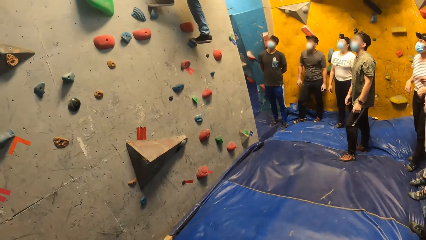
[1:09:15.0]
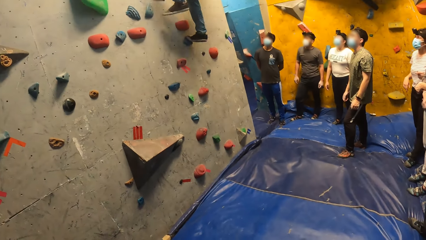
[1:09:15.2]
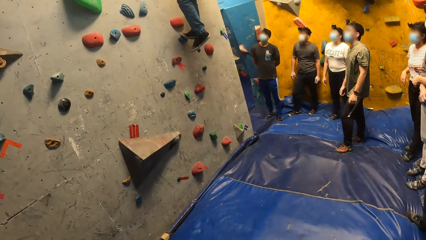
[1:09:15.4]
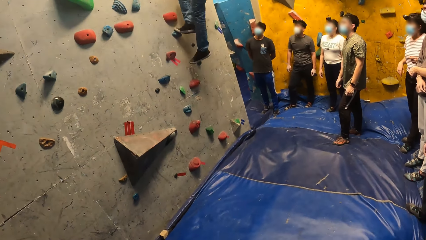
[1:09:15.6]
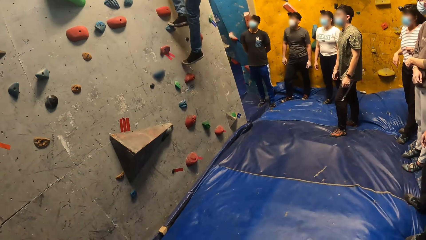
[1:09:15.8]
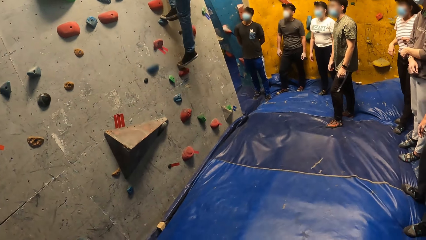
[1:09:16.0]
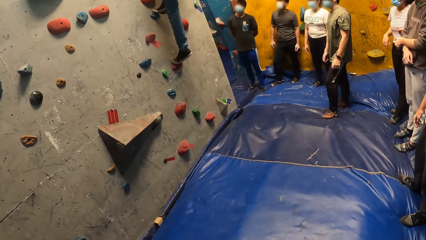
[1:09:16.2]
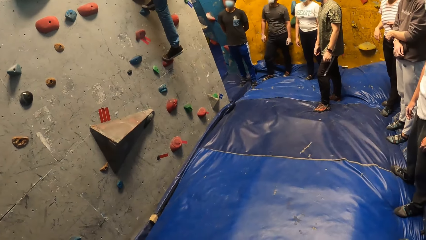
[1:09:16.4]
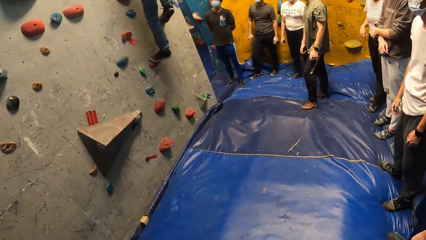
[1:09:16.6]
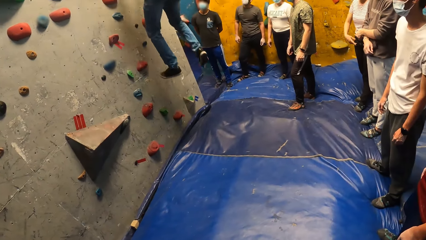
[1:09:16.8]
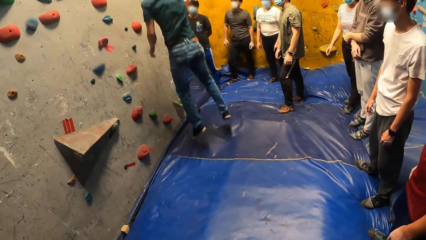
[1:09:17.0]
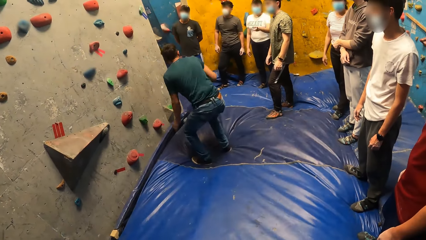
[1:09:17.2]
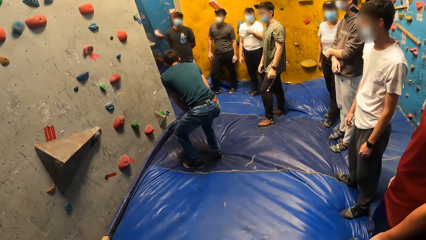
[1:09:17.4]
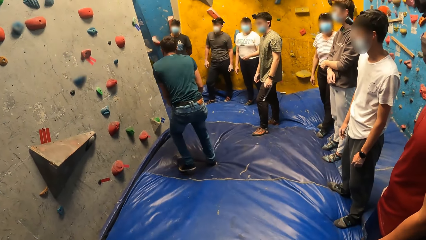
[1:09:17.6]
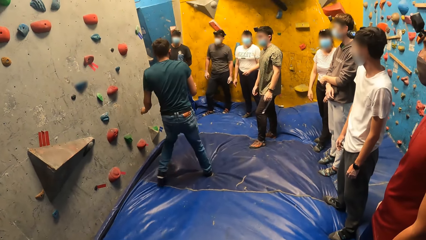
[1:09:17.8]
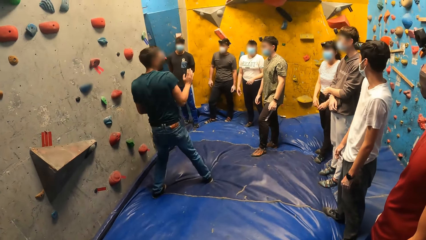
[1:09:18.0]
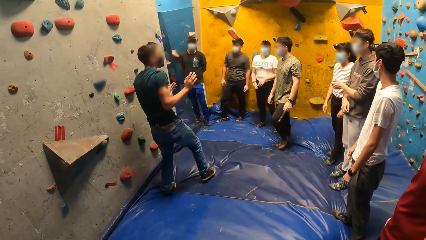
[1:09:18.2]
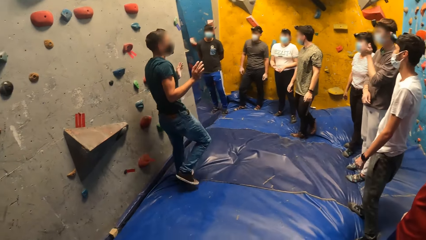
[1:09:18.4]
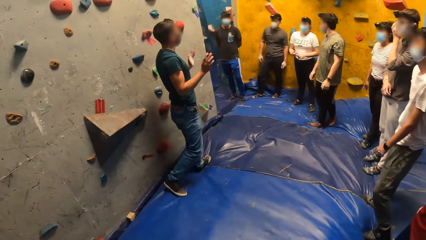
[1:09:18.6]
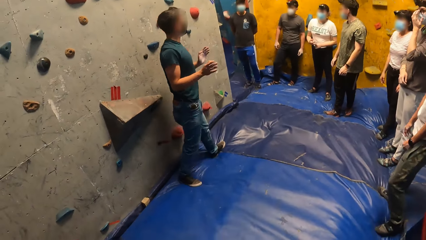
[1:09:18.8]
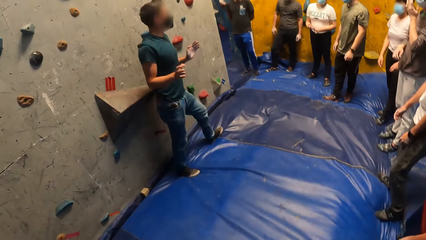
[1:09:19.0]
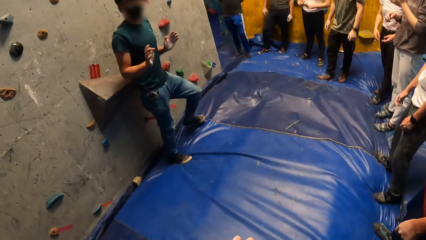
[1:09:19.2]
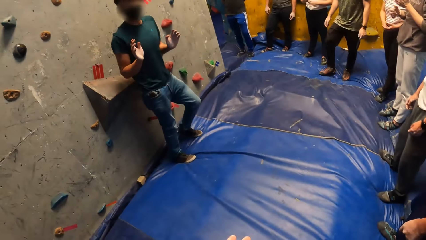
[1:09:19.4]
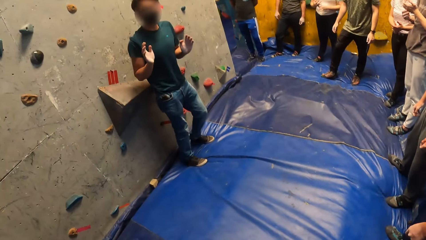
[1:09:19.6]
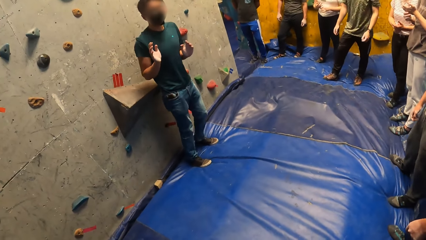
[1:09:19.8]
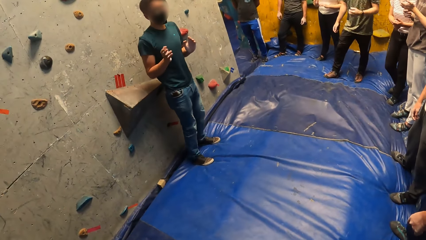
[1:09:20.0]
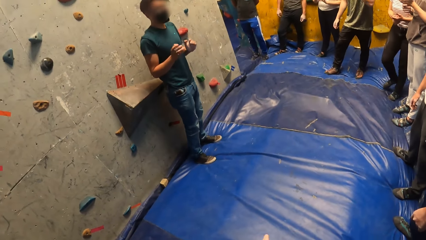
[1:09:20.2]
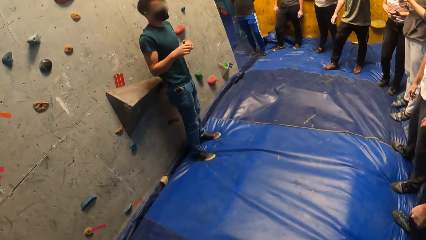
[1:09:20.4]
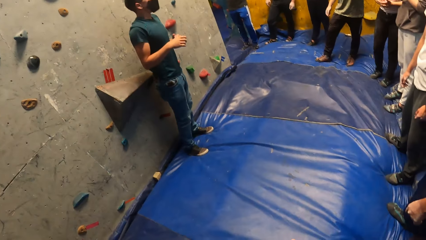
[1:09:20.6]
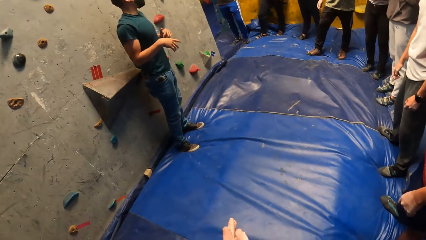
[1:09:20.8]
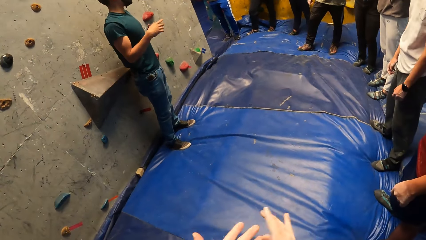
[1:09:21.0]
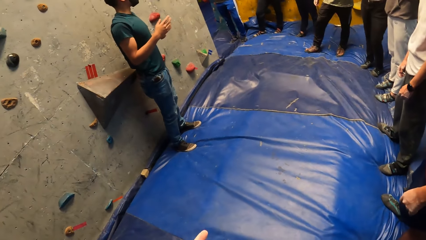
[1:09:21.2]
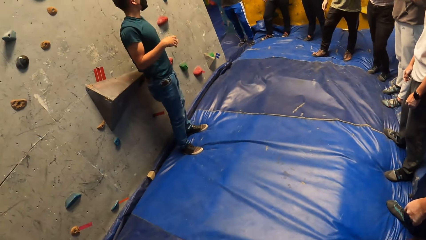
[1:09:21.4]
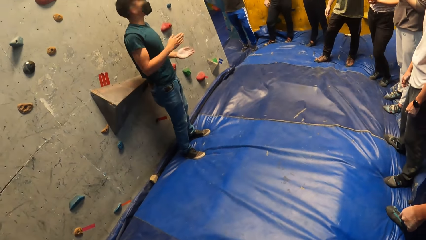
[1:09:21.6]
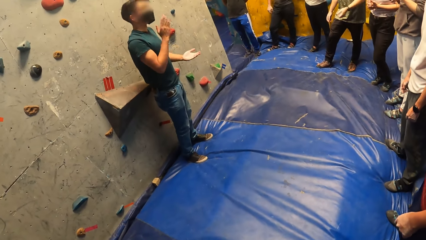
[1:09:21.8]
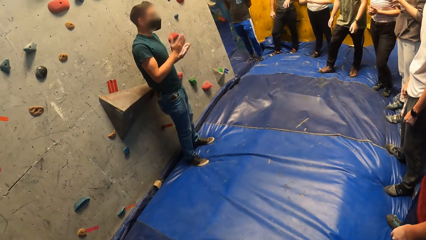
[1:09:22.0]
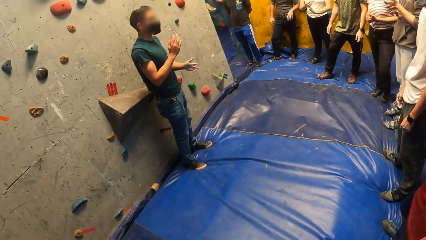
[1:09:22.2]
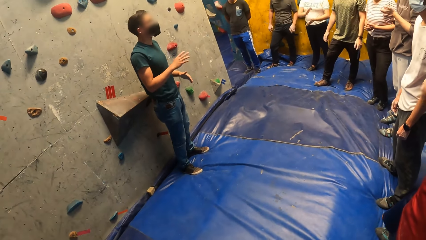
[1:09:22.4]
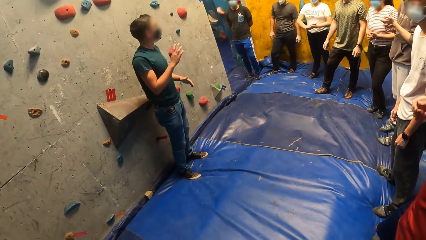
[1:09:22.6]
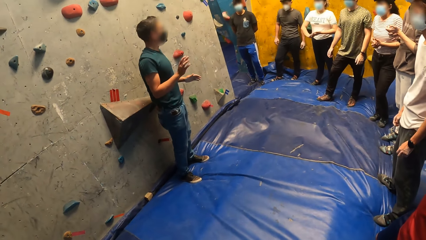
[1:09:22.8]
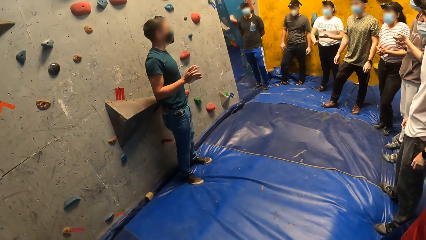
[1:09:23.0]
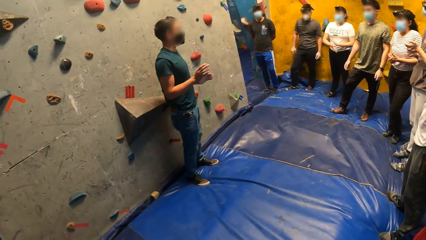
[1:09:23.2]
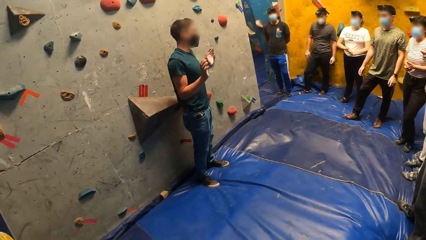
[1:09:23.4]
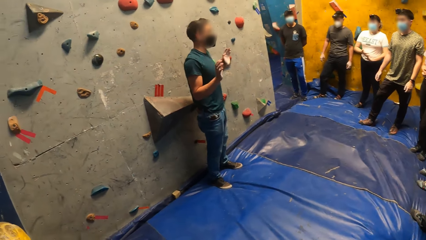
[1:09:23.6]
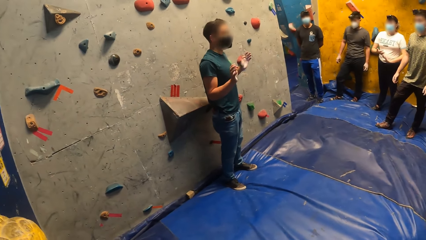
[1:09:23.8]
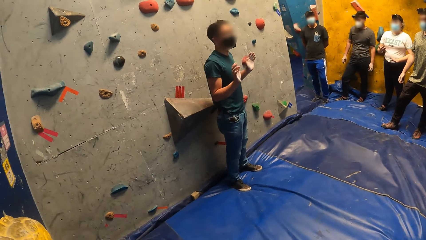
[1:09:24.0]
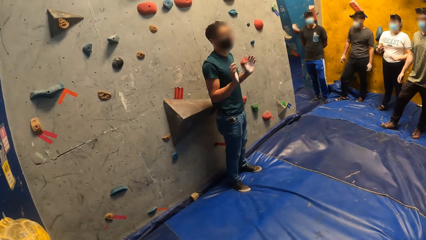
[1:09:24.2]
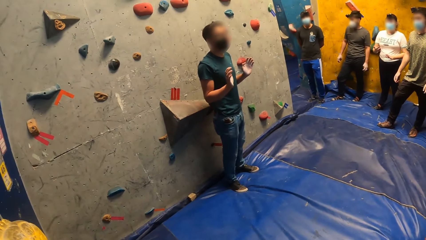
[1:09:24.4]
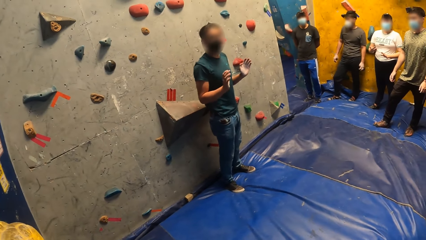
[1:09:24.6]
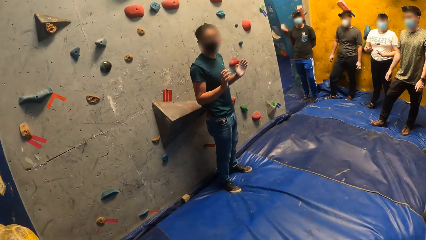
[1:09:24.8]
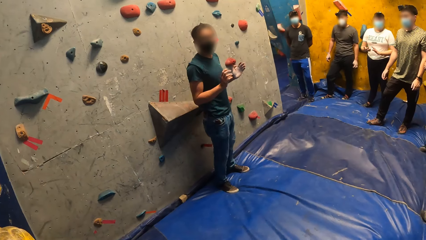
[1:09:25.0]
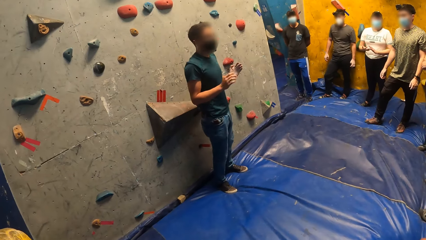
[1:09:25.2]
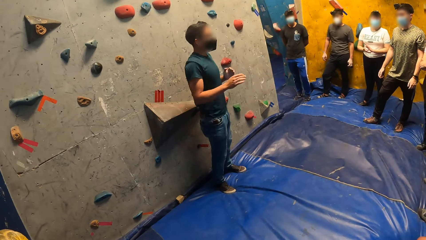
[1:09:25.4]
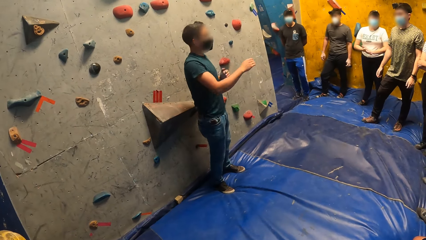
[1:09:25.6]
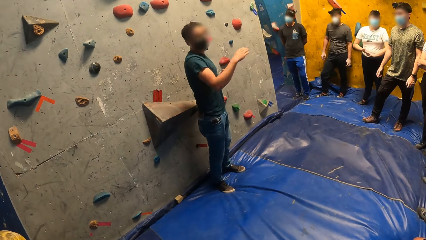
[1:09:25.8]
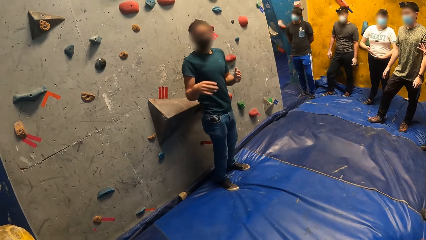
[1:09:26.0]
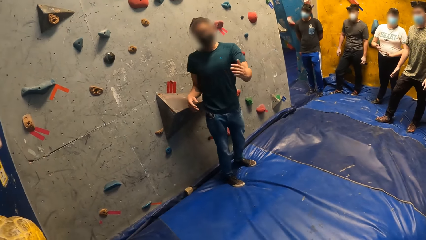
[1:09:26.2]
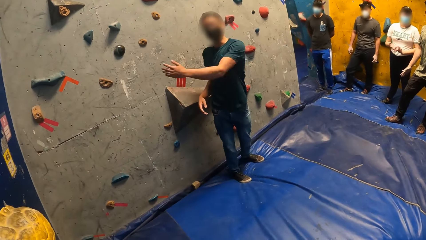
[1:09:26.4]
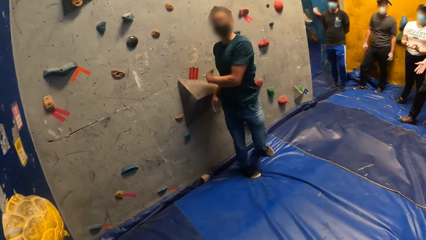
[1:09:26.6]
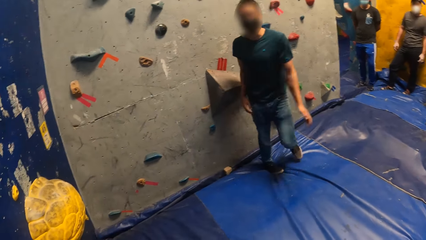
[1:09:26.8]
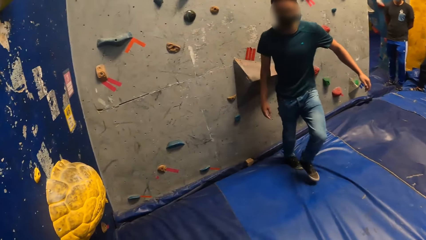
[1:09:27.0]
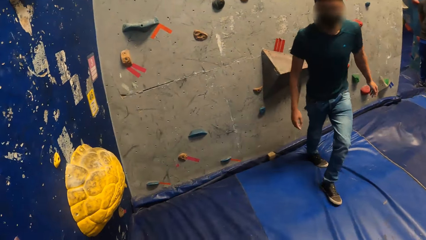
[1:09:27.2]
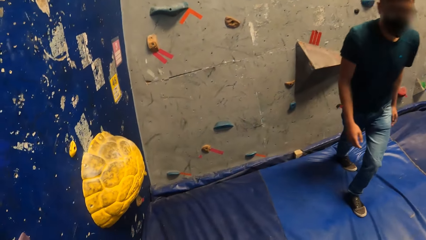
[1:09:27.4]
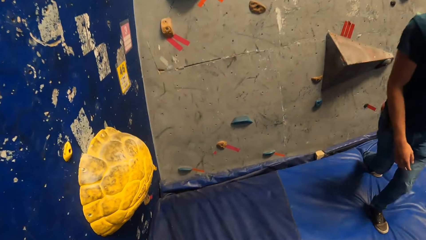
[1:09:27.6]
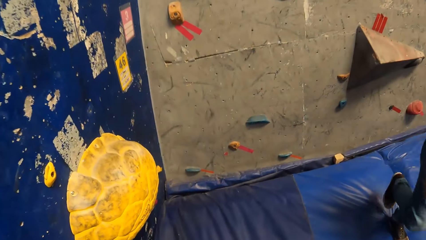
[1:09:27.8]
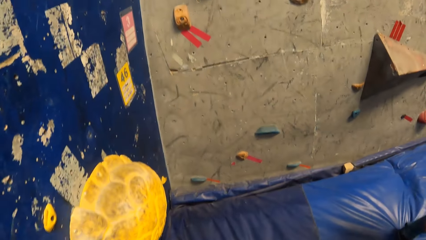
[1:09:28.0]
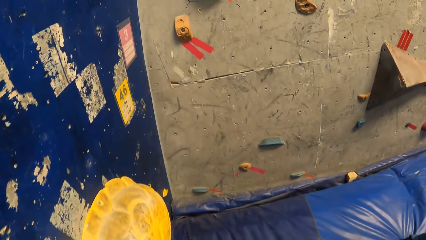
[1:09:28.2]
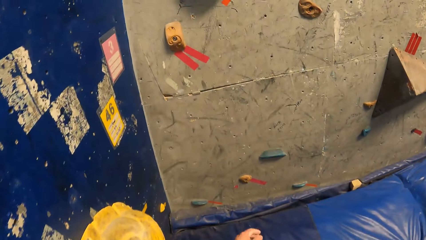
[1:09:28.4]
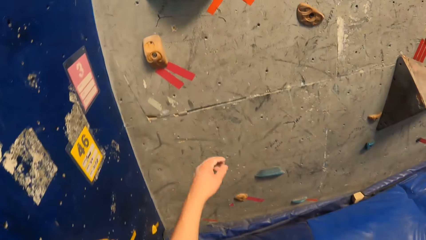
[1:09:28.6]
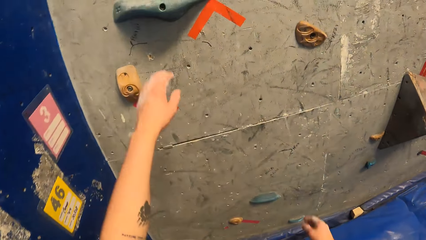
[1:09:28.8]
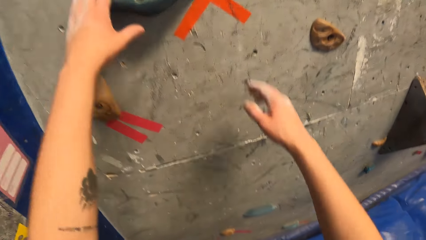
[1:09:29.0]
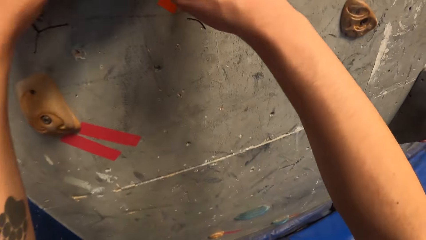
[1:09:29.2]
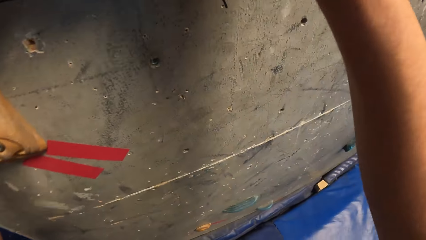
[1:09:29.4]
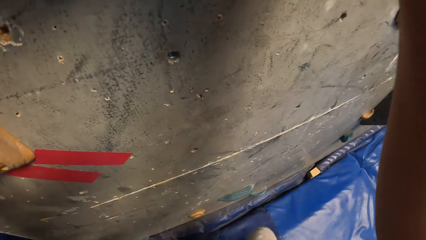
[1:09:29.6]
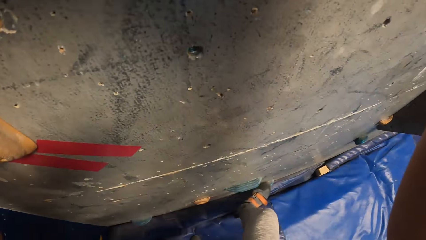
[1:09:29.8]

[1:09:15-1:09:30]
A man falls down. The man jumps from the indoor rock. The camera wearer claps. The man interacts with friends. The man walks. The camera wearer climbs the indoor rock.
